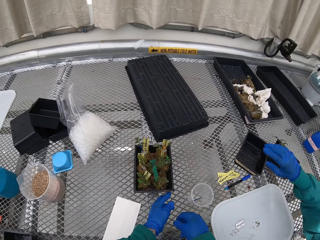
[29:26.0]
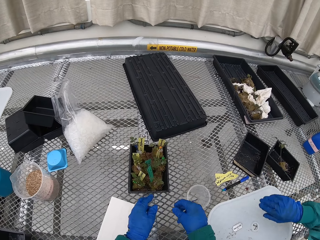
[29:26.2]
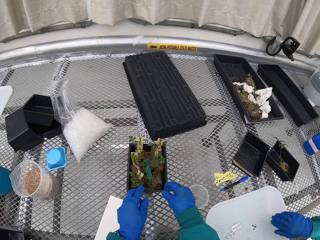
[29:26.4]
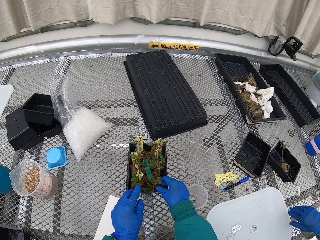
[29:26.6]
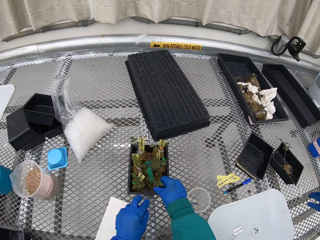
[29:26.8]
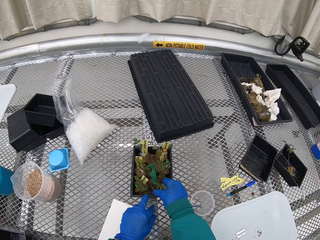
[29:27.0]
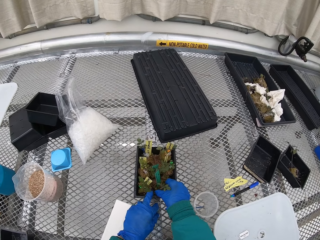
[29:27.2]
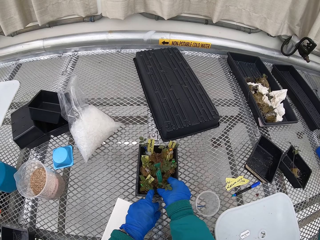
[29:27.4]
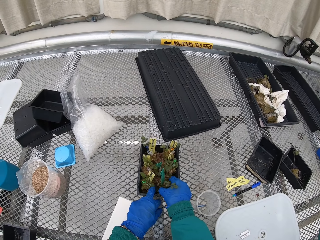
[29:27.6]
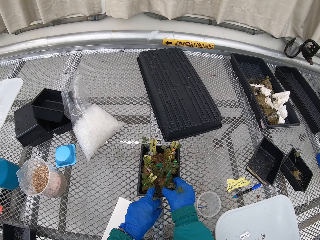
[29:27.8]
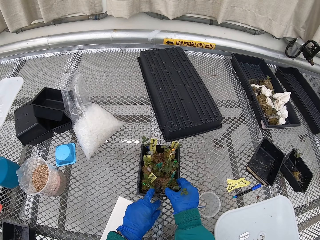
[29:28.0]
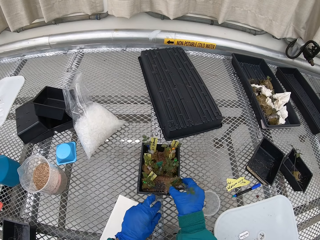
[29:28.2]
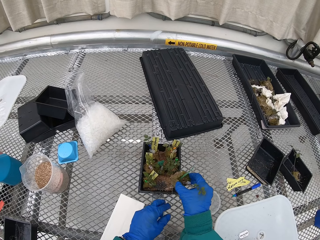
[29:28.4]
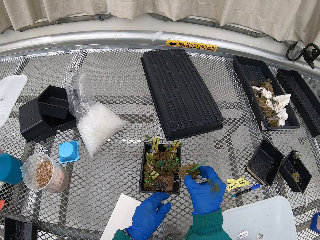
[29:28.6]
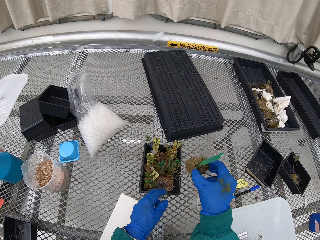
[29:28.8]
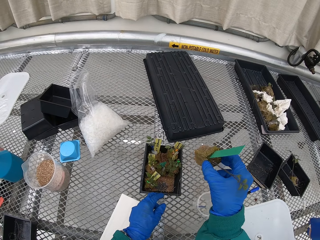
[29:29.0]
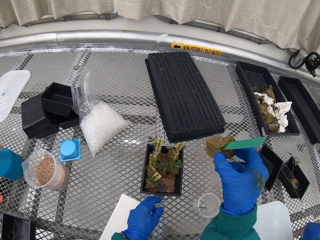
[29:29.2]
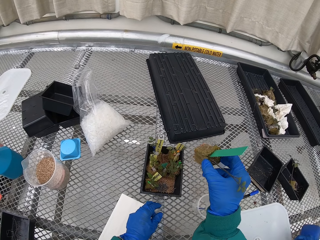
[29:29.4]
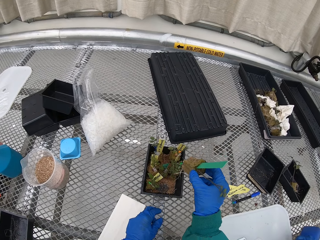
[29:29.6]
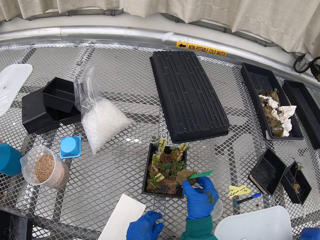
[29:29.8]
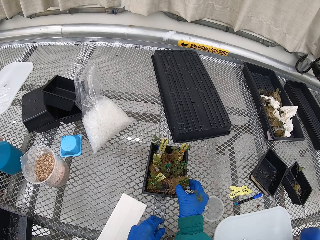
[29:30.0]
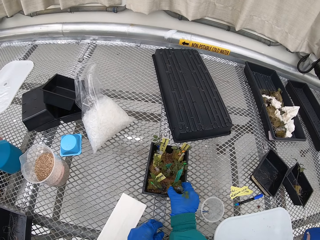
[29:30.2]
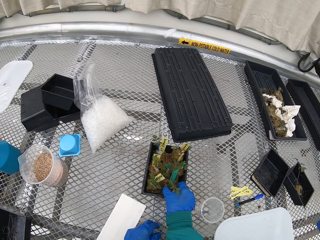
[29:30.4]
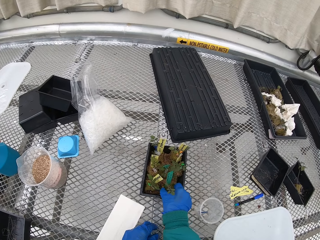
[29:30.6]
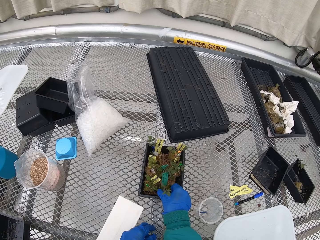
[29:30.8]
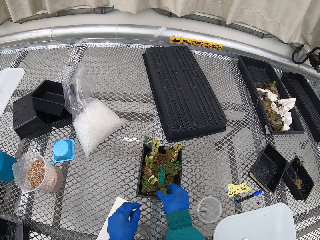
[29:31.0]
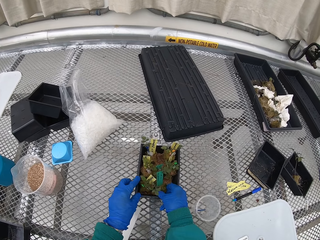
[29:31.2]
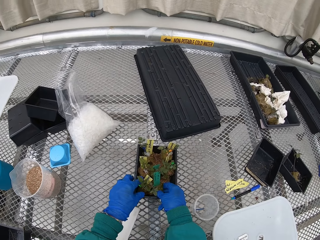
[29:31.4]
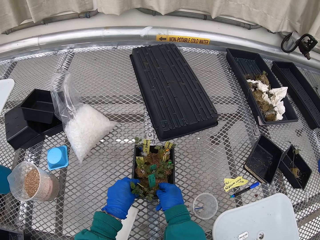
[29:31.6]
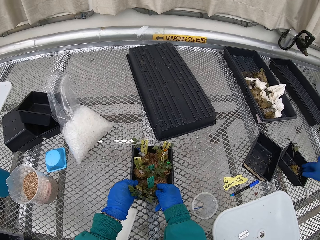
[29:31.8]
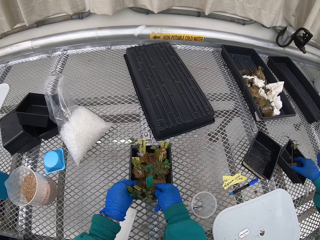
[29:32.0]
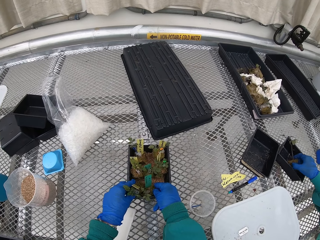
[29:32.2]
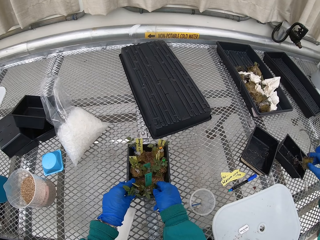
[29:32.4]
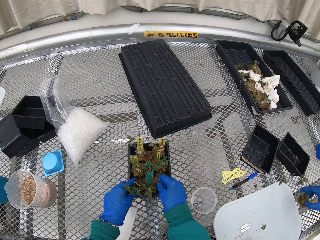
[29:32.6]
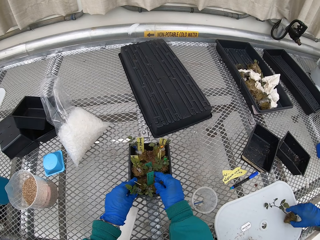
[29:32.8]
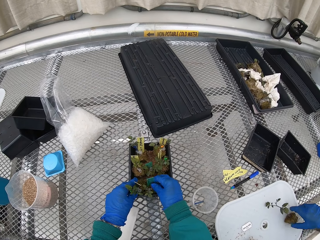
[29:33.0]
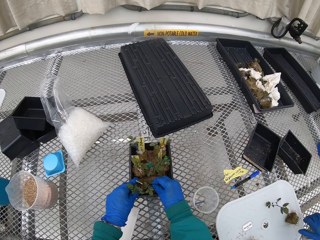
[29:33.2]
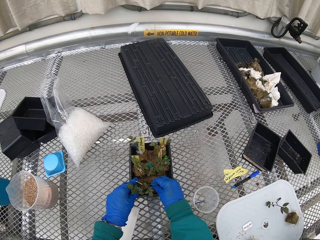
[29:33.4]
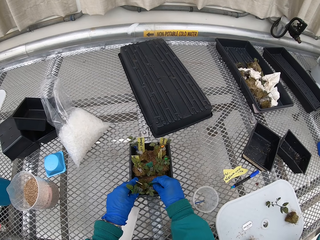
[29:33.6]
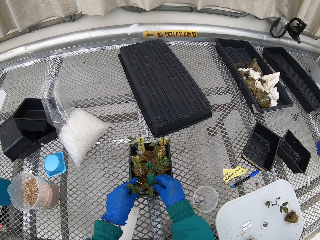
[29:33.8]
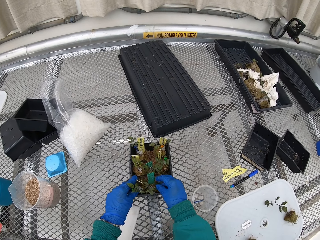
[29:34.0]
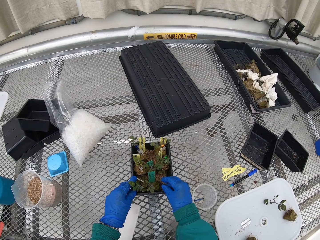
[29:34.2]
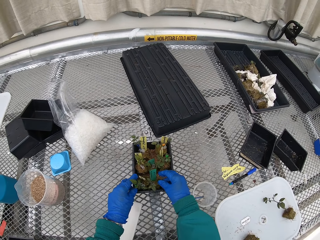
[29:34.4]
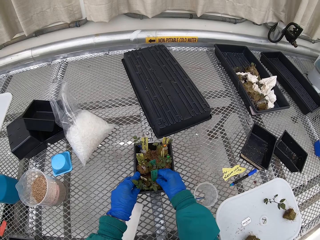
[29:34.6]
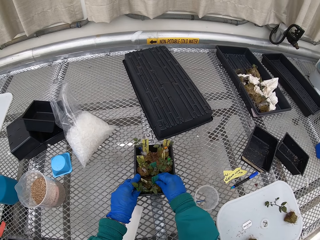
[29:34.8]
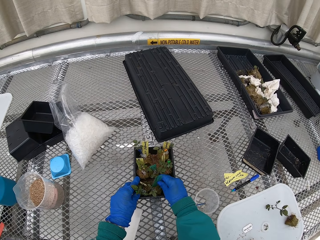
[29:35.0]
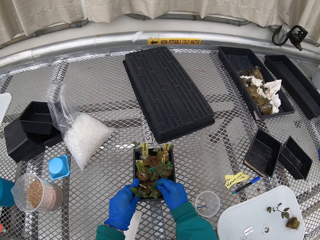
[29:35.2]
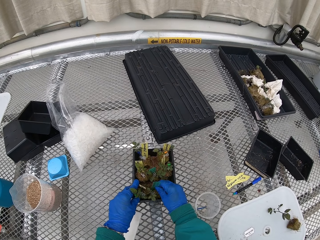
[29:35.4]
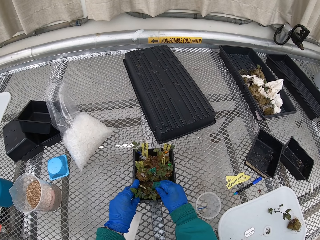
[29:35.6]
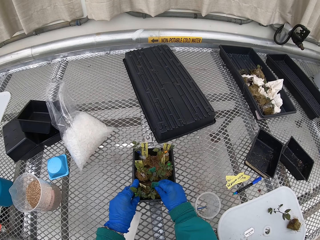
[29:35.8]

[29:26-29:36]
The camera wearer rearranges the flower on the flower vase. The person picks the flower from the flower vase.

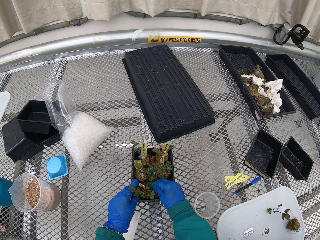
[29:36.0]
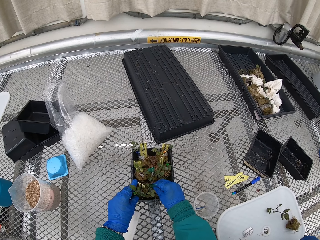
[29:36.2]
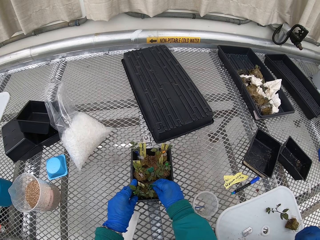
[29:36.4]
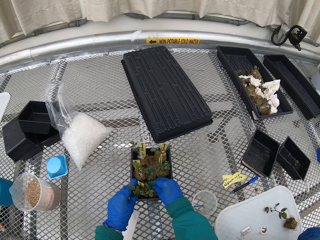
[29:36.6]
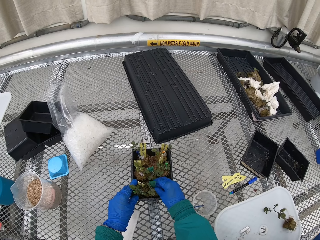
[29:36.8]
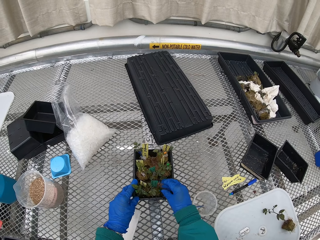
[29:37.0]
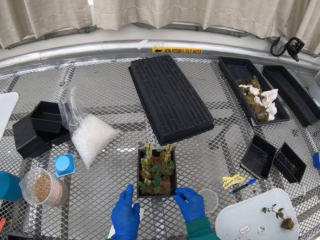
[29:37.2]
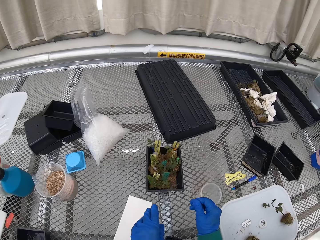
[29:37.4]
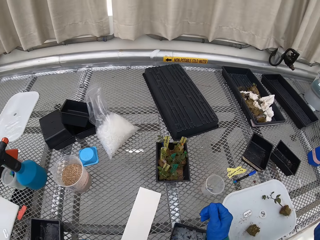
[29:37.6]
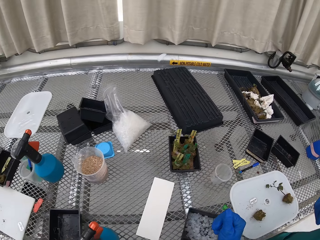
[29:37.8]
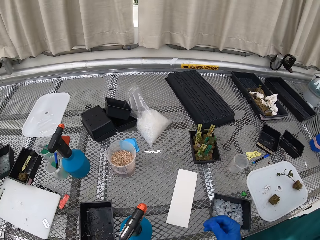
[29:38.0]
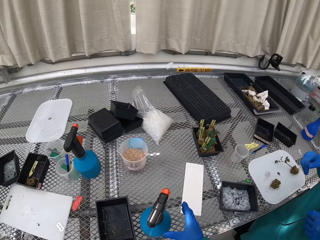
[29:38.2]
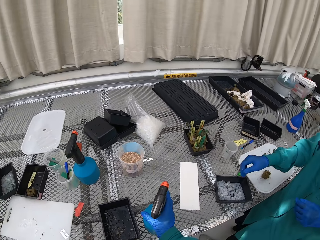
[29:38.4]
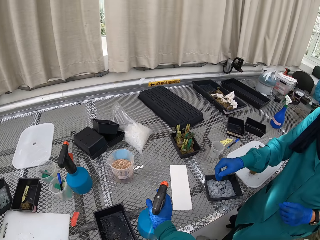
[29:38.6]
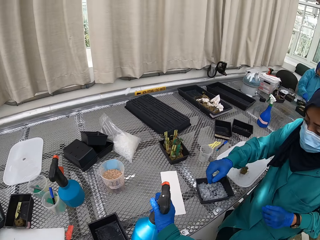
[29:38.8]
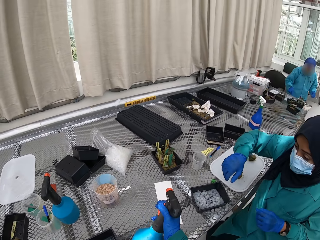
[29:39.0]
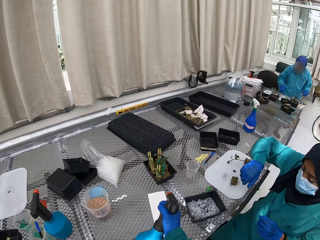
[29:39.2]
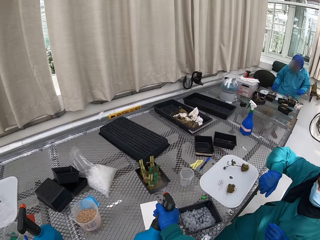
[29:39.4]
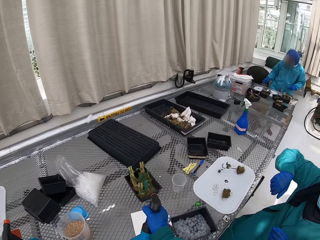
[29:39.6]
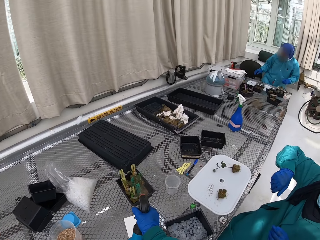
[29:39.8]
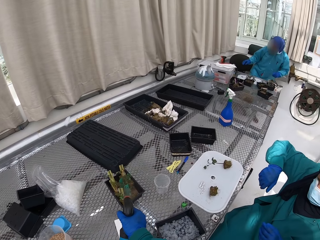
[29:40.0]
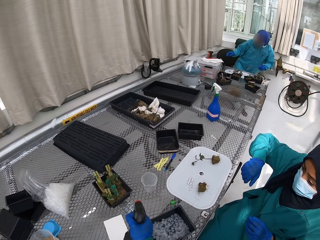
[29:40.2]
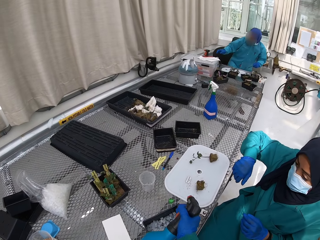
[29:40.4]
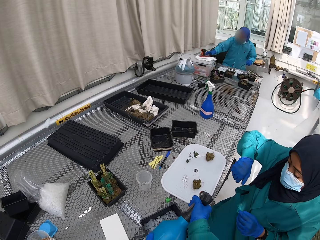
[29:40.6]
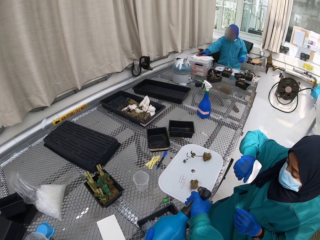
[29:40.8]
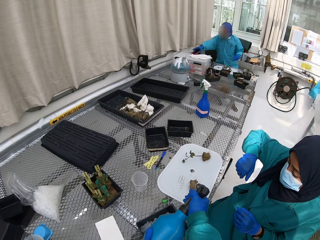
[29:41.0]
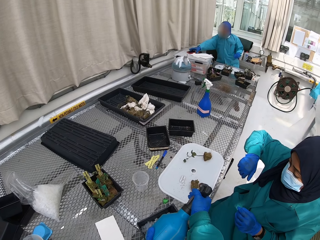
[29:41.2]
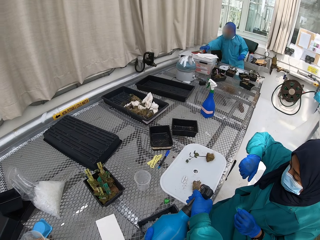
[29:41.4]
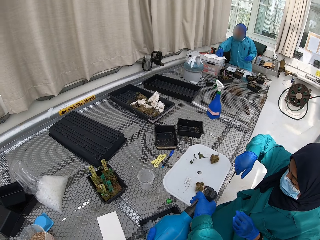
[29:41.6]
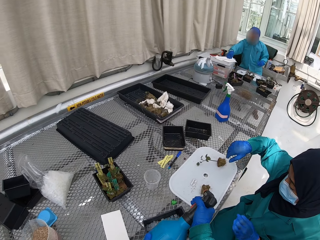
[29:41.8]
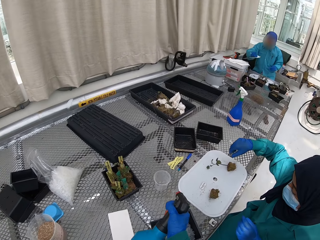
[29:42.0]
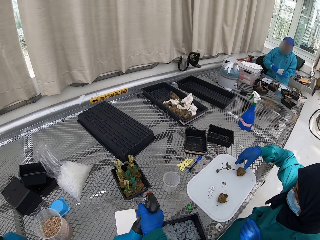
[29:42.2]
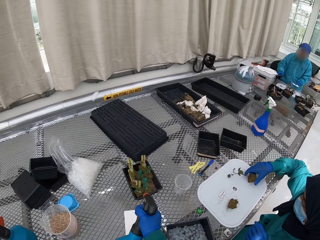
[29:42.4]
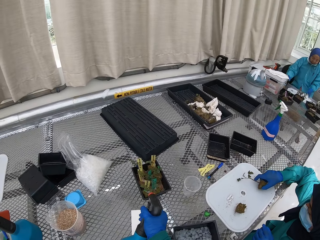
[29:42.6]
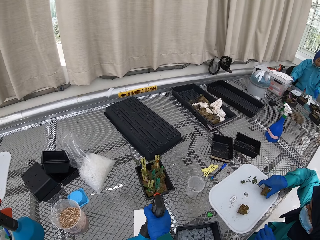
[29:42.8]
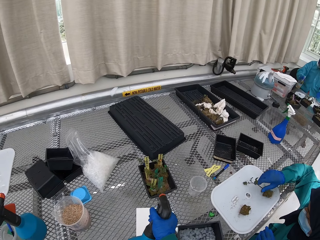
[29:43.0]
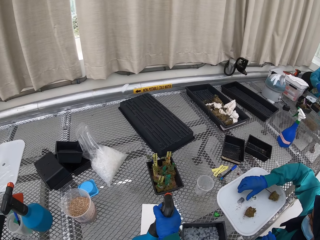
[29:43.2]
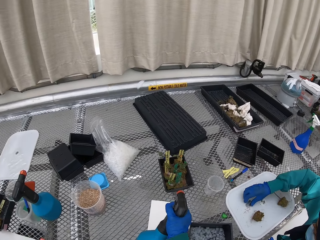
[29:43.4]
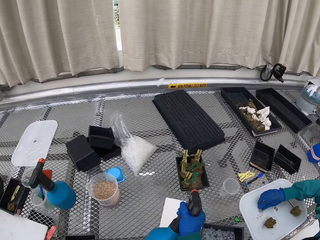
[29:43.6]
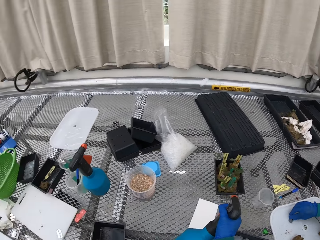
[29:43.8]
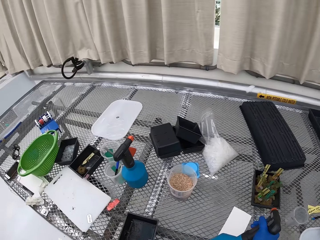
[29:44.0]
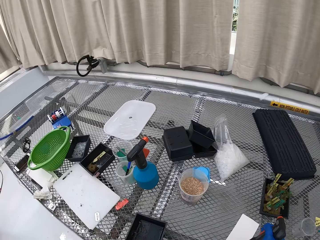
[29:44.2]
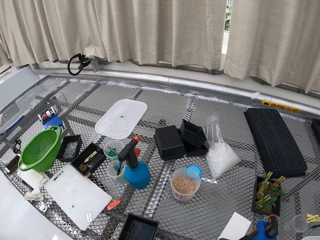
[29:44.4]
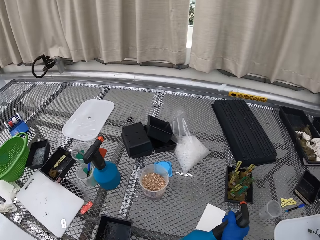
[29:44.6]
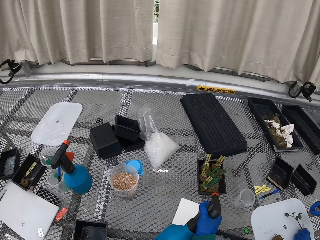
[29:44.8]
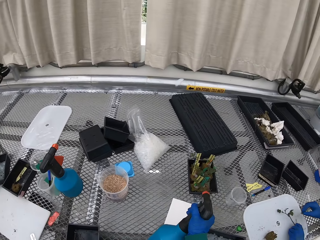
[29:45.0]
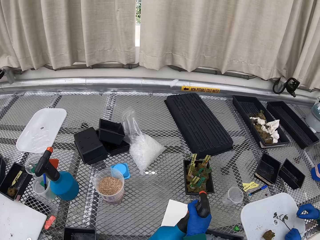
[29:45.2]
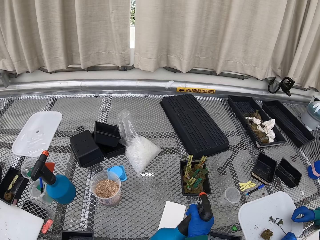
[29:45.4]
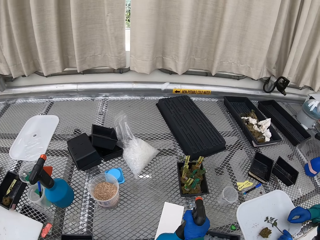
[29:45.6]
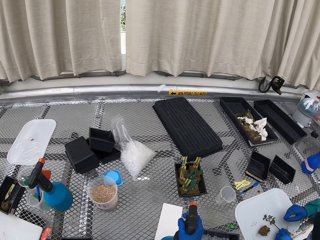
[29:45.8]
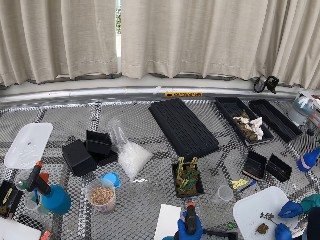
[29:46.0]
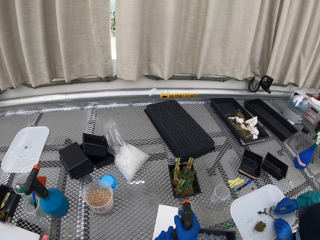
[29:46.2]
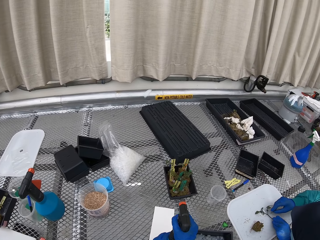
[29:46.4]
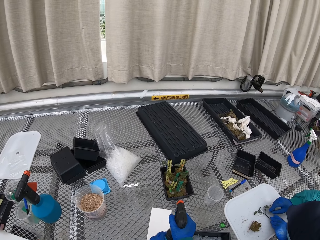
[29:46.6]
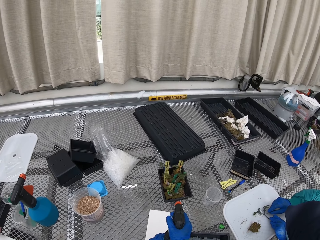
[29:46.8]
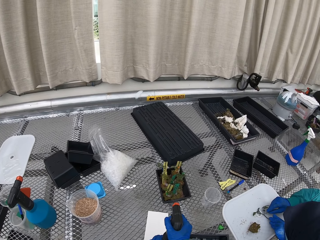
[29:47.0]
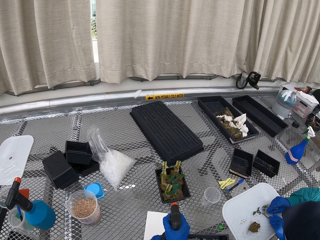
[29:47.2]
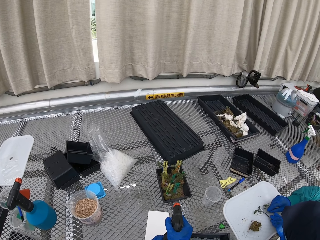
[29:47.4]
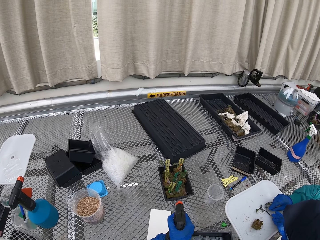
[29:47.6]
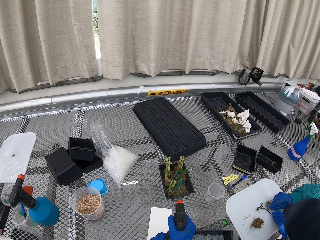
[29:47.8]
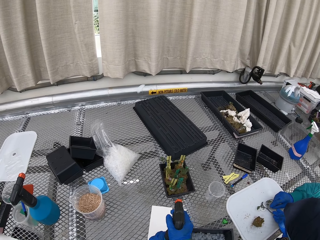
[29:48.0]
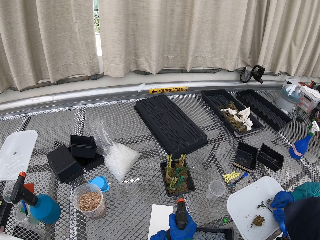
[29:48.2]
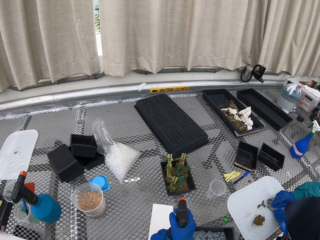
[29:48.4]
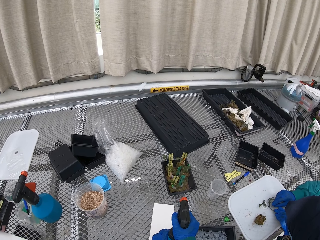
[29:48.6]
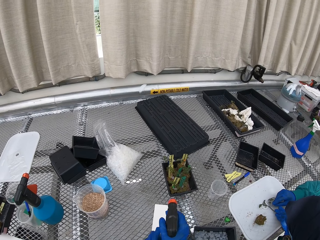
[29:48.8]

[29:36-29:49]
The camera wearer picks up the spray. They water the flower with the water container. They water the soil on the person's cutting board.
